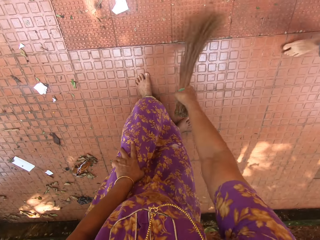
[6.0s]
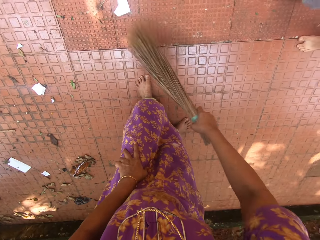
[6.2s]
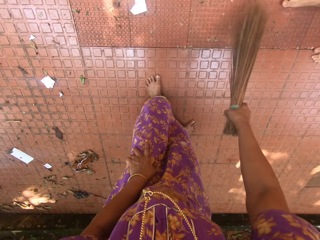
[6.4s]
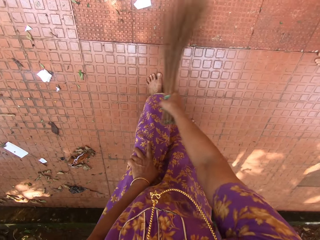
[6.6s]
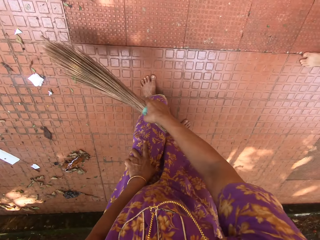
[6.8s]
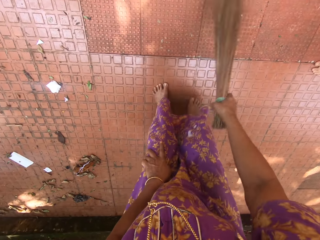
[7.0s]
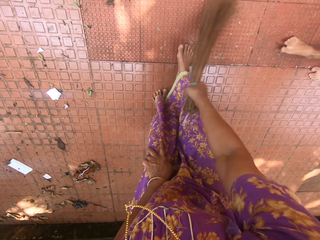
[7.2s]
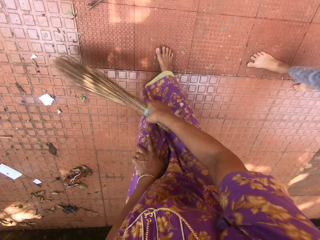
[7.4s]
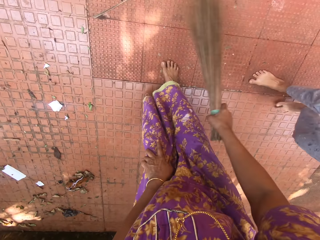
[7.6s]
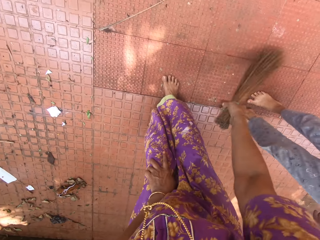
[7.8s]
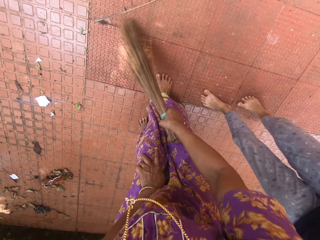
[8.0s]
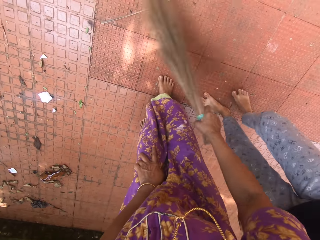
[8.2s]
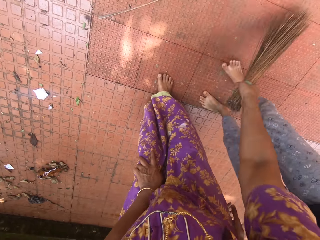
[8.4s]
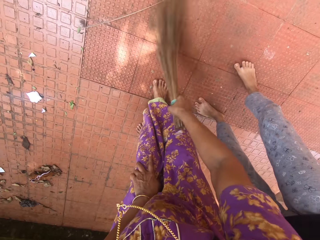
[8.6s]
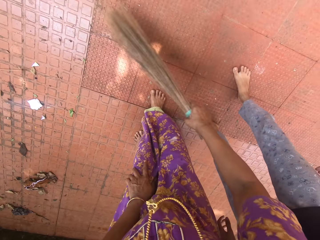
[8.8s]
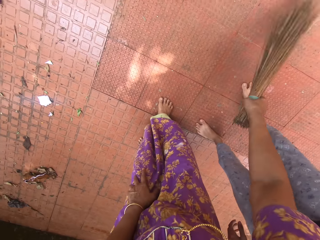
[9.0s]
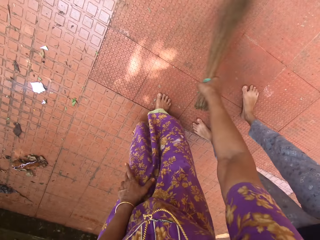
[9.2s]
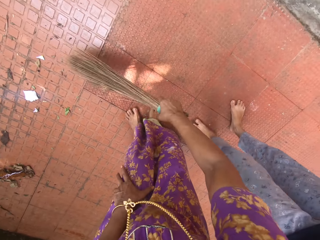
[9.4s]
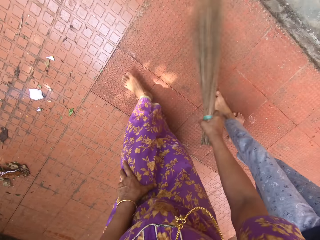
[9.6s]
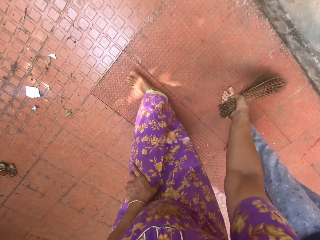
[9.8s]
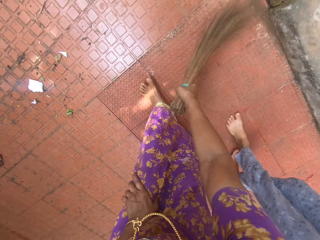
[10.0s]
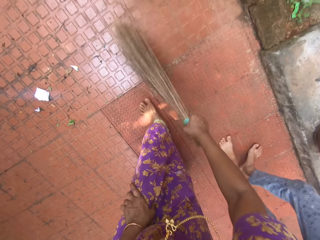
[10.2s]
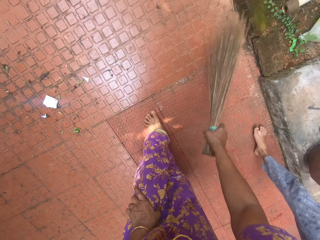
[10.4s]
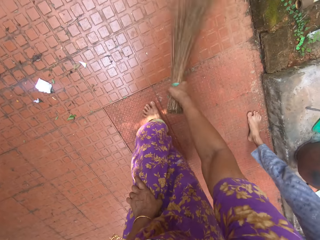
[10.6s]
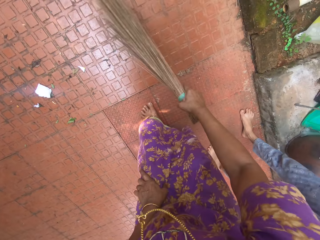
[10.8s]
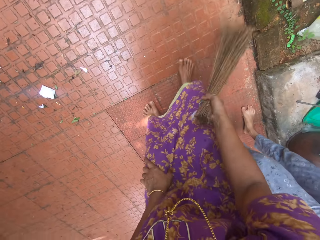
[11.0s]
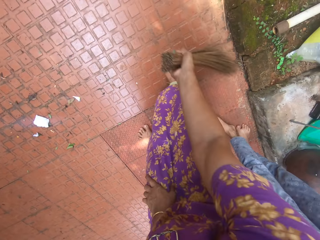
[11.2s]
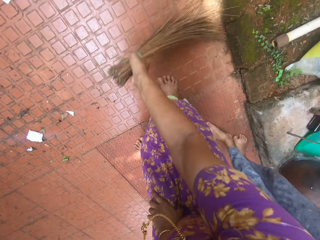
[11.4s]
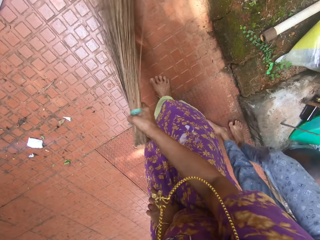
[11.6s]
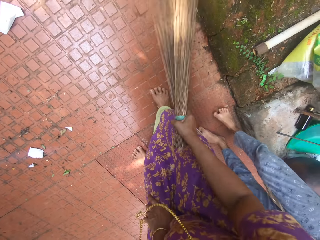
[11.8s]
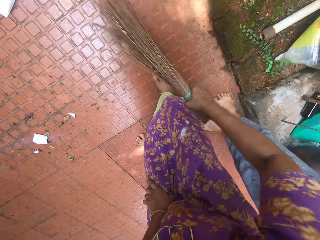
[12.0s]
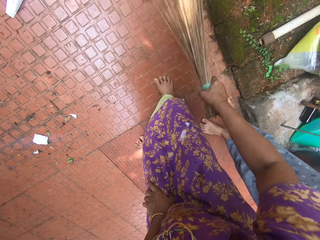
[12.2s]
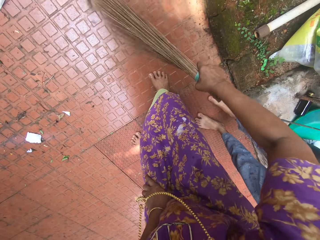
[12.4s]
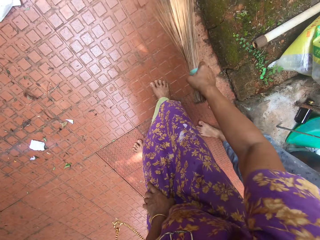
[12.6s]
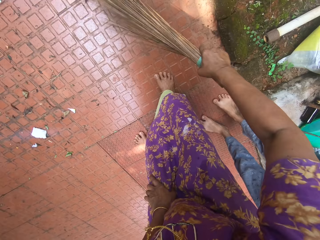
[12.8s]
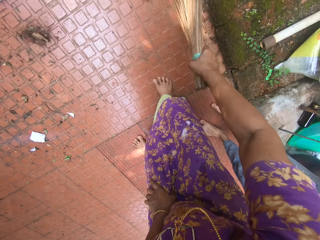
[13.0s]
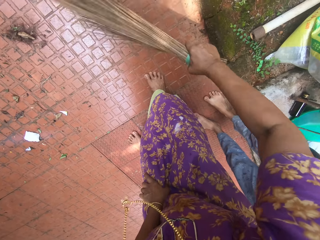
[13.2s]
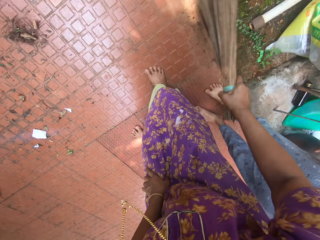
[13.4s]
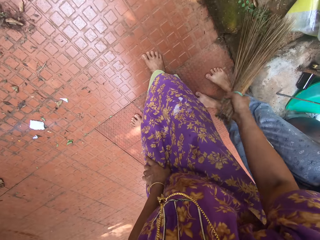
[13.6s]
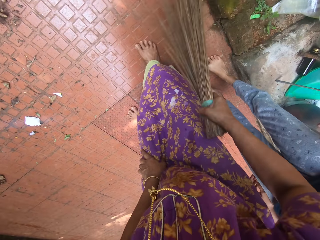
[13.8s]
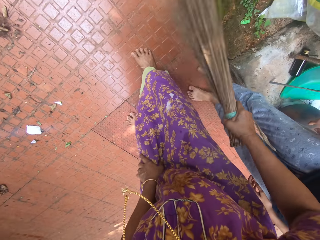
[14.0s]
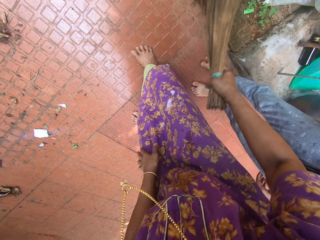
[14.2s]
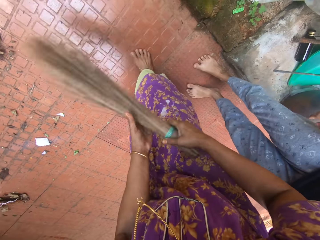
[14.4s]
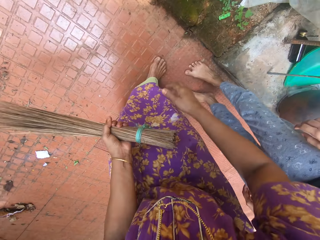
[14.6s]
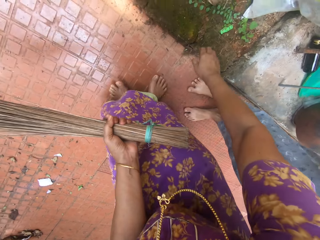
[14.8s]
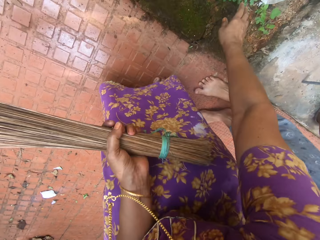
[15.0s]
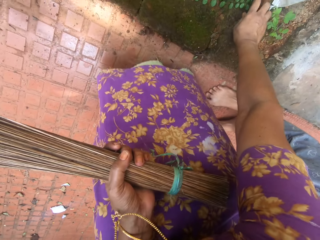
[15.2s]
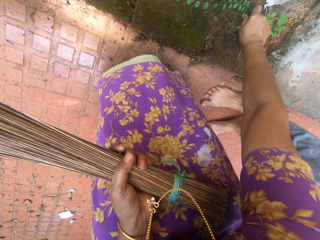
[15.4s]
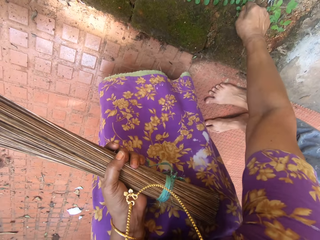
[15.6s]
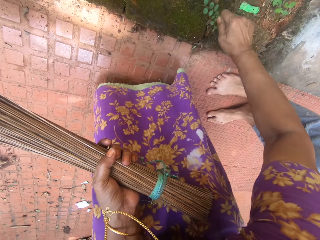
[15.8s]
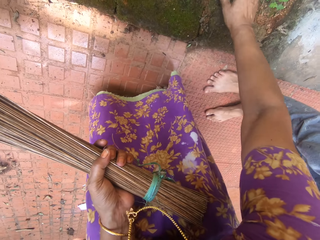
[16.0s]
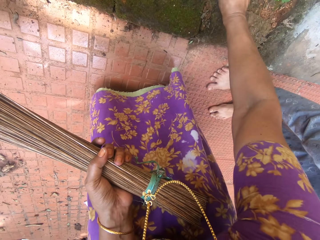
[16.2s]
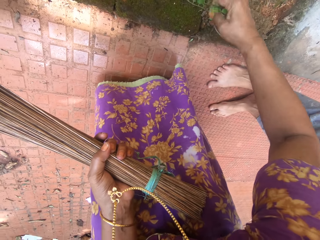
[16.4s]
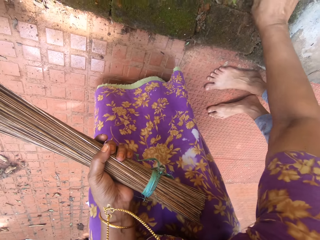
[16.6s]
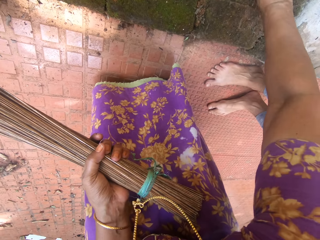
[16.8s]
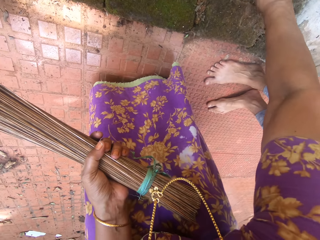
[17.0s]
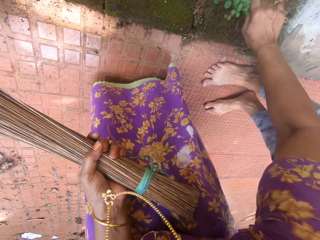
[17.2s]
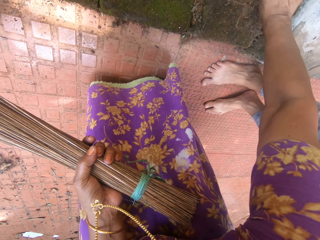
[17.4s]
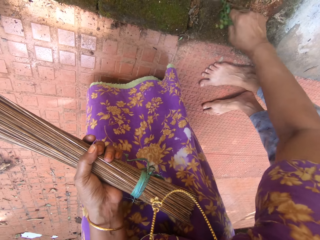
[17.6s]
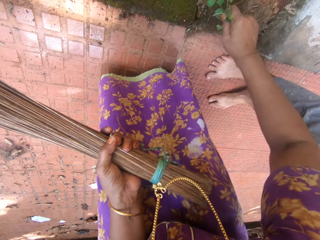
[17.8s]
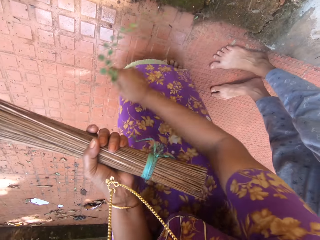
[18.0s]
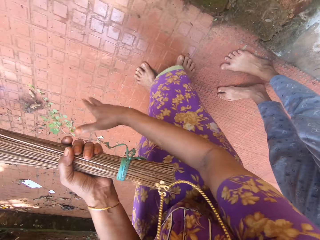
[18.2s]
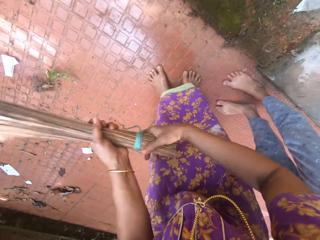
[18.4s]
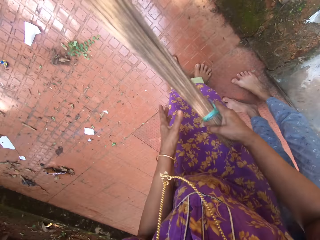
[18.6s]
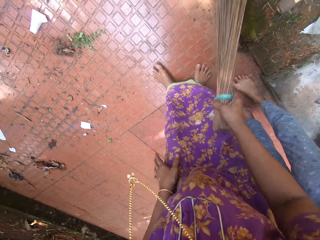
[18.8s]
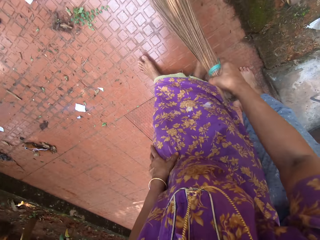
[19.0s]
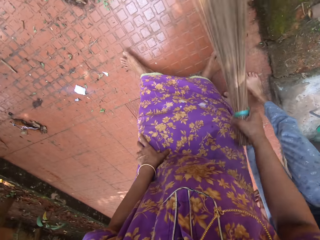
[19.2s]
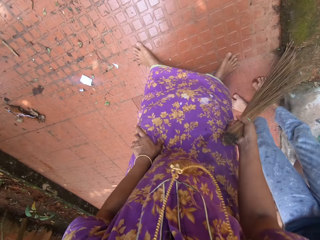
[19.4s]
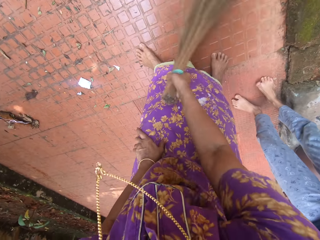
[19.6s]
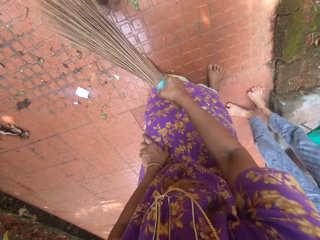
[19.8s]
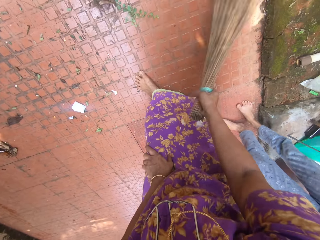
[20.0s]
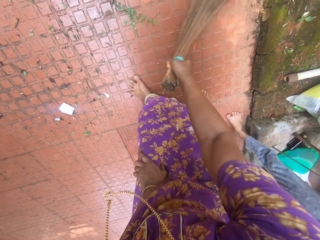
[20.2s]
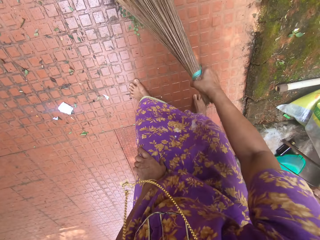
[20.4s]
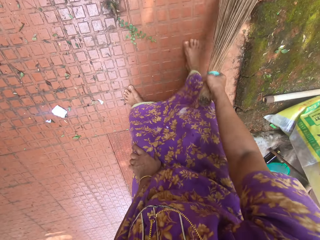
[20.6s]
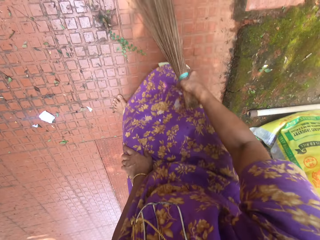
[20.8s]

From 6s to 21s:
The camera wearer sweeps the floor of a compound with a hard broom in her right hand. A child walks alongside the camera wearer as she sweeps on the floor. The camera wearer passes the broom to her left hand. She uproots grasses or weeds from the ground on the flower bed with her right hand. She throws the weeds. She passes the broom to her right hand. She sweeps the floor of the compound with the broom in her right hand.

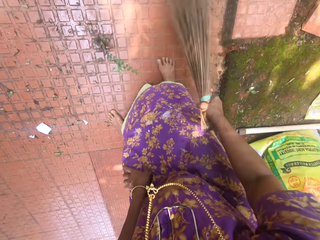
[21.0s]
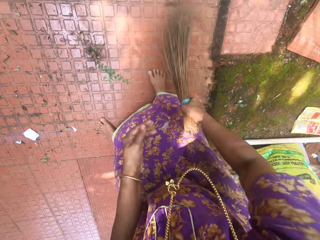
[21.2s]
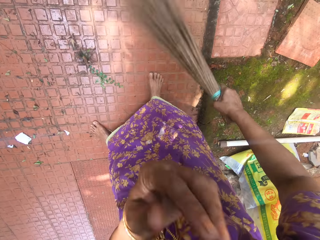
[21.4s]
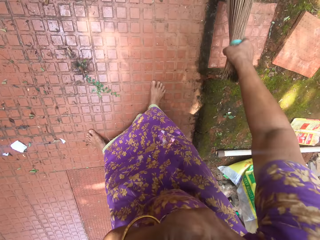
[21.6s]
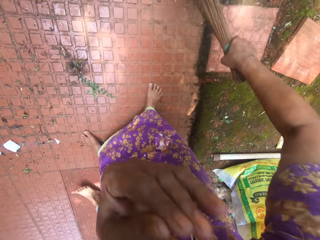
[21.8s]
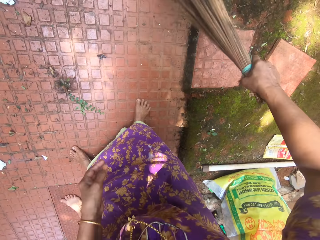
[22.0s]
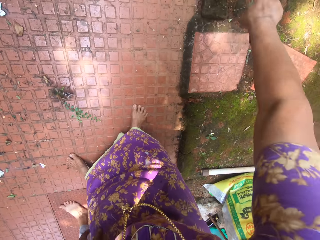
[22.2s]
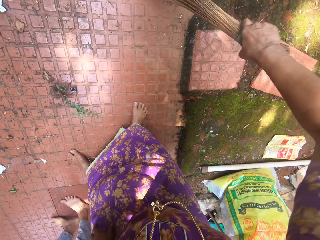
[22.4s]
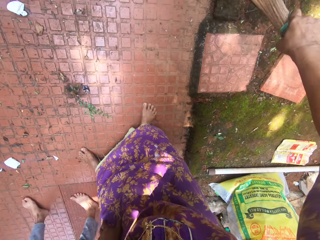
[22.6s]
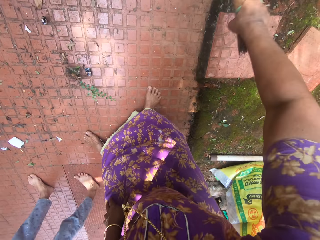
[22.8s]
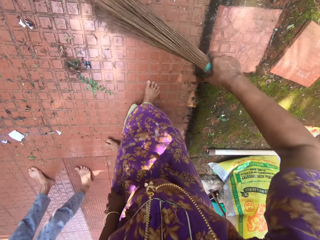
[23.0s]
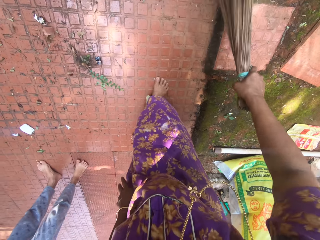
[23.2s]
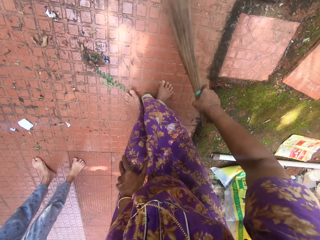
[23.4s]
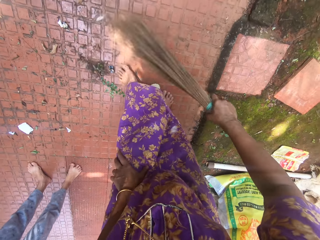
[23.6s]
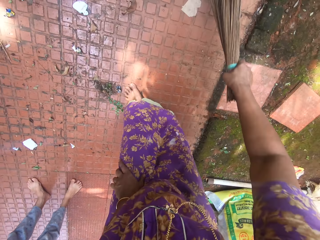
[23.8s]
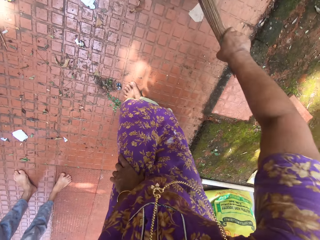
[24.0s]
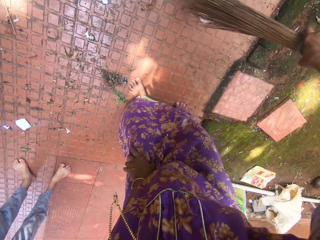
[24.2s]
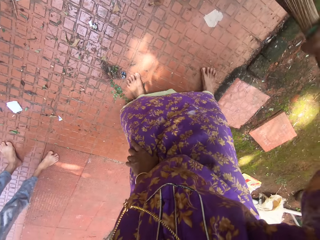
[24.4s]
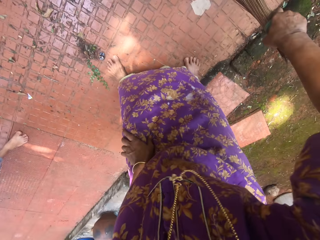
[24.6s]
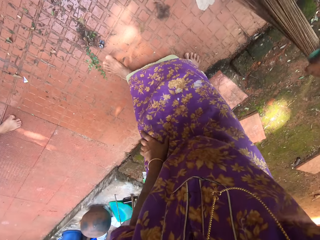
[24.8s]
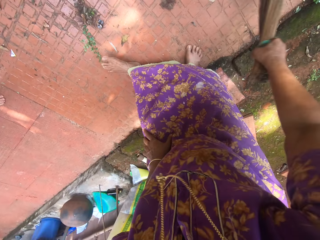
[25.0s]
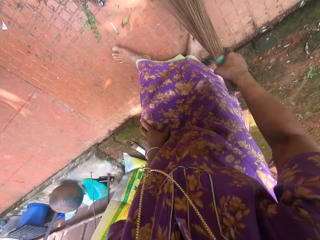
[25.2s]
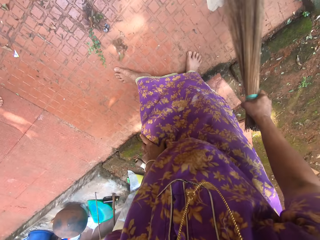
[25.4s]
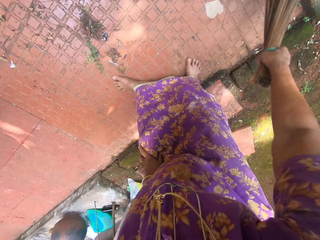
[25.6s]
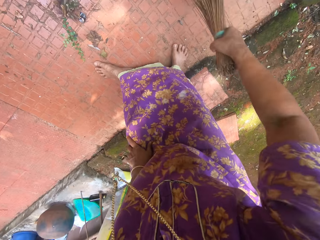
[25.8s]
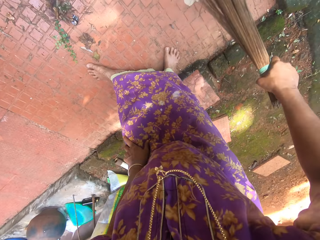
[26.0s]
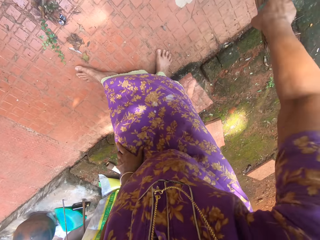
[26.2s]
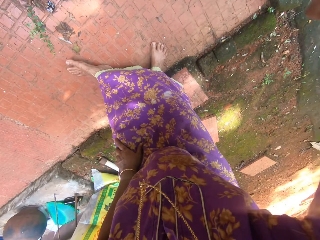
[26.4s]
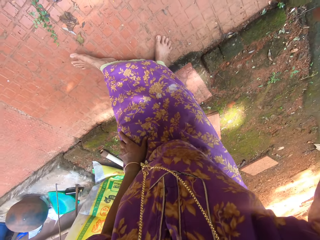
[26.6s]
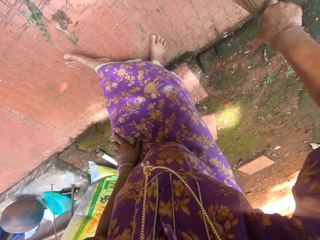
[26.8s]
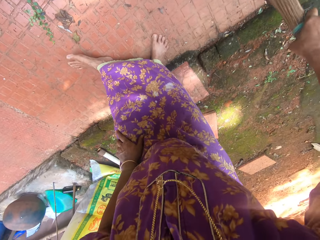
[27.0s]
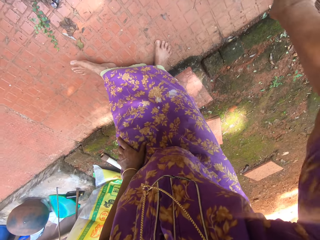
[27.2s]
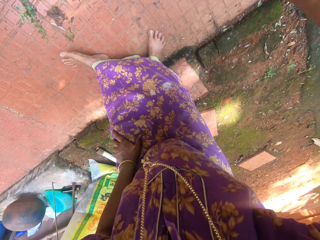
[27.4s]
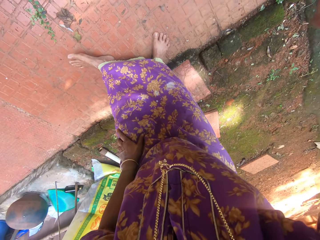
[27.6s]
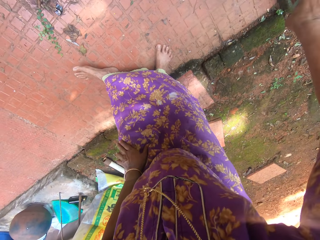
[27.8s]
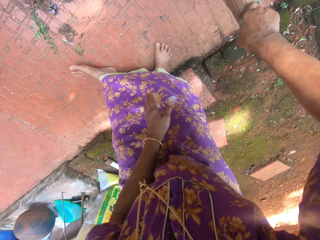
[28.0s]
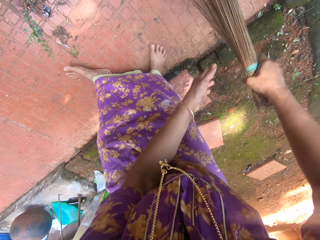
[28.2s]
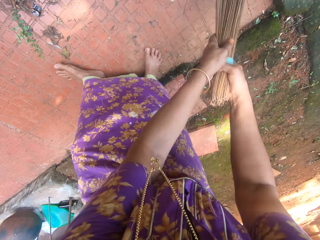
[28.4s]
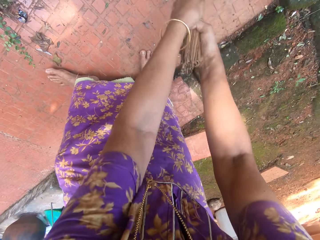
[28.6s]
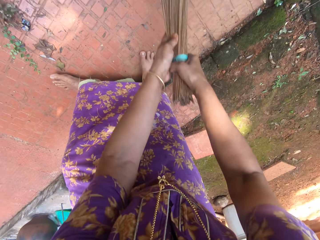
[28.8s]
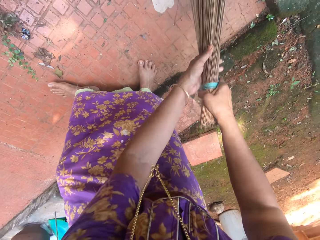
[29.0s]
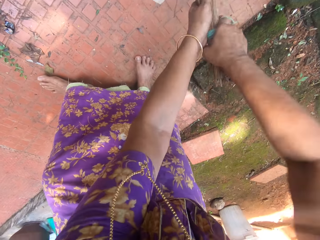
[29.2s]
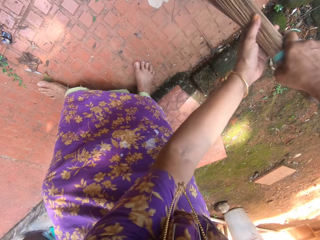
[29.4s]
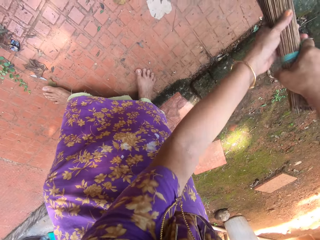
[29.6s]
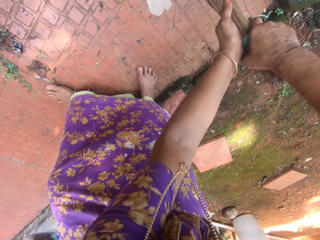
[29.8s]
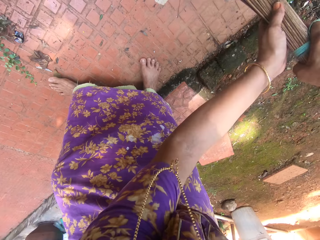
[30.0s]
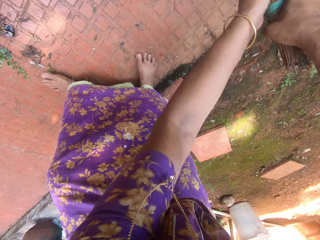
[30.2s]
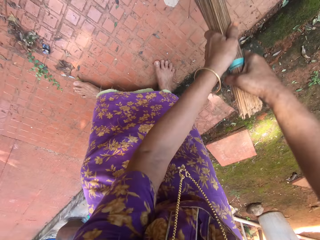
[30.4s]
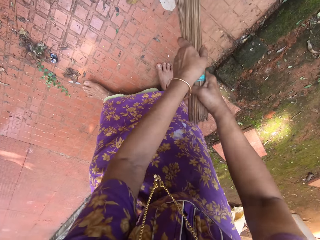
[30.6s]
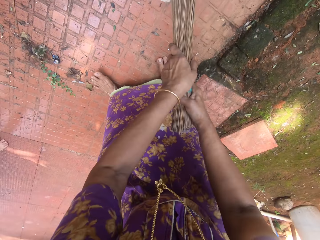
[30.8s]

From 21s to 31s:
The camera wearer sweeps the floor of the compound with the broom in her hands.
